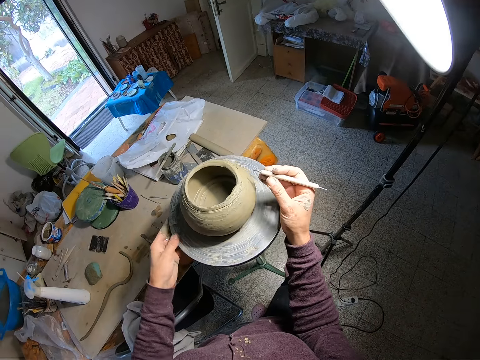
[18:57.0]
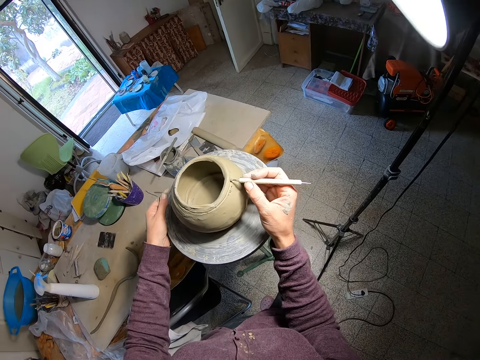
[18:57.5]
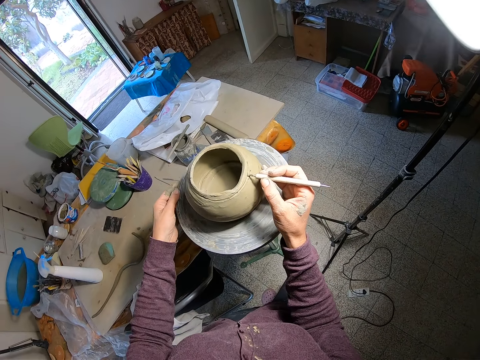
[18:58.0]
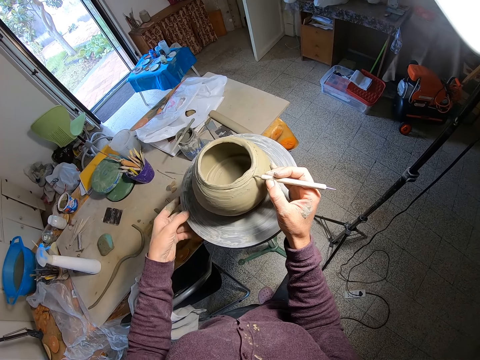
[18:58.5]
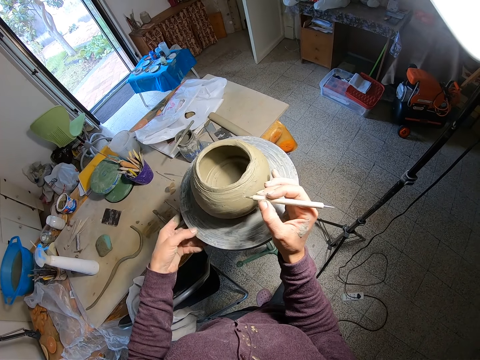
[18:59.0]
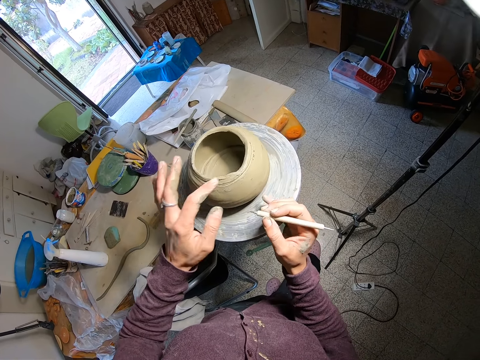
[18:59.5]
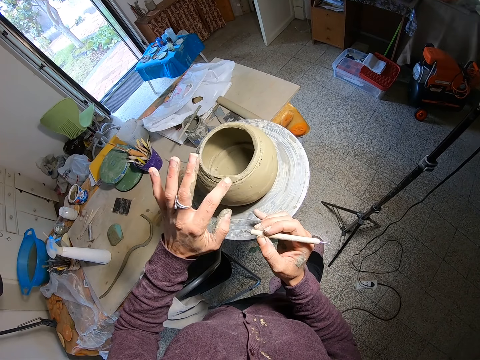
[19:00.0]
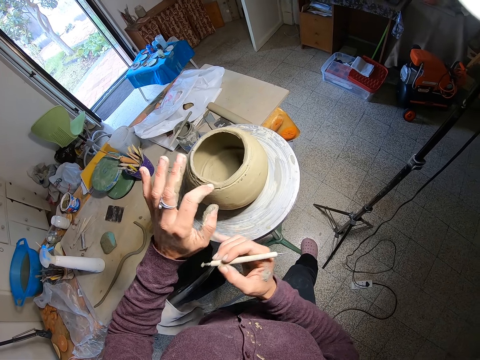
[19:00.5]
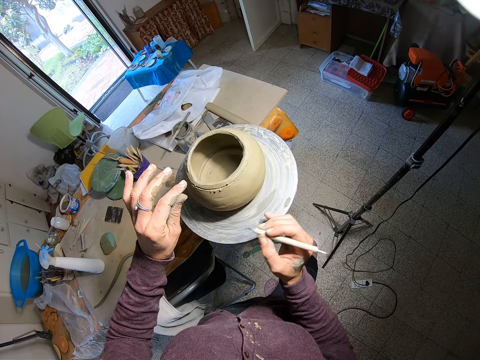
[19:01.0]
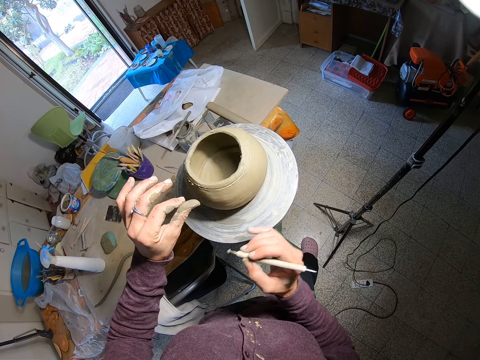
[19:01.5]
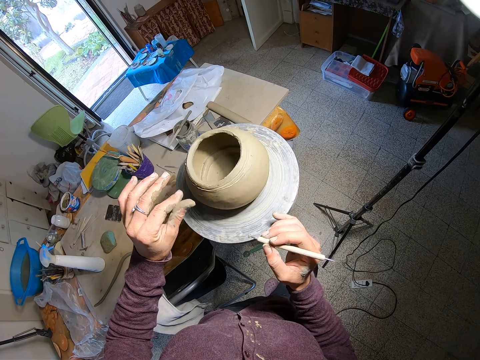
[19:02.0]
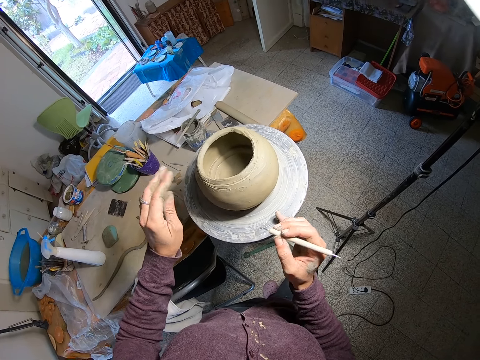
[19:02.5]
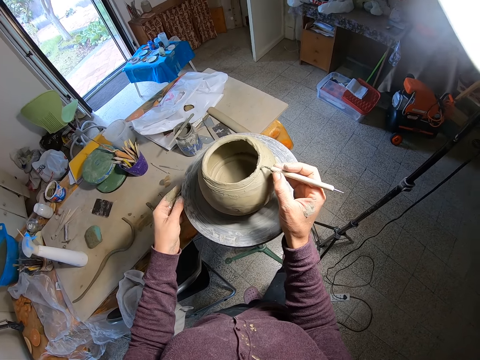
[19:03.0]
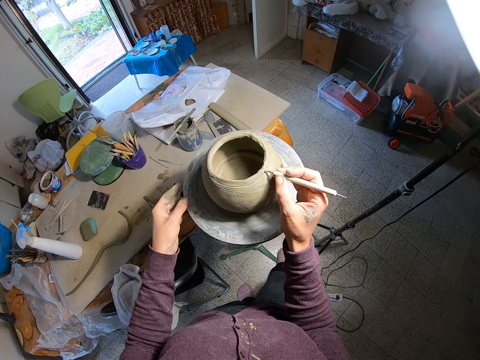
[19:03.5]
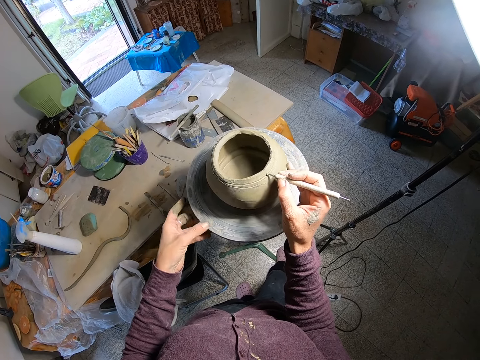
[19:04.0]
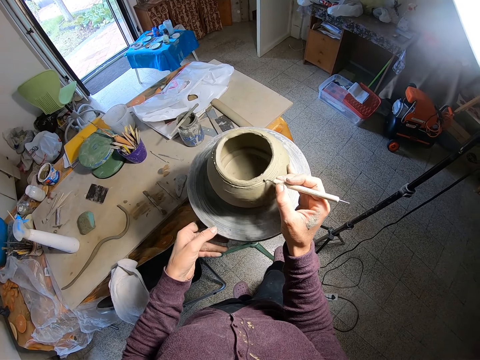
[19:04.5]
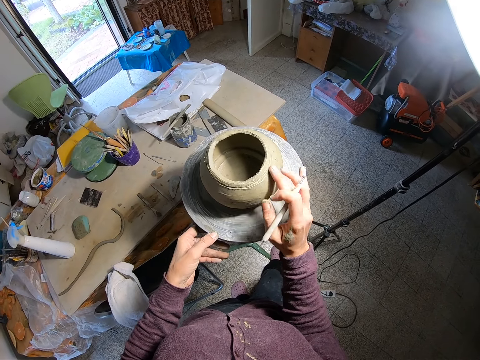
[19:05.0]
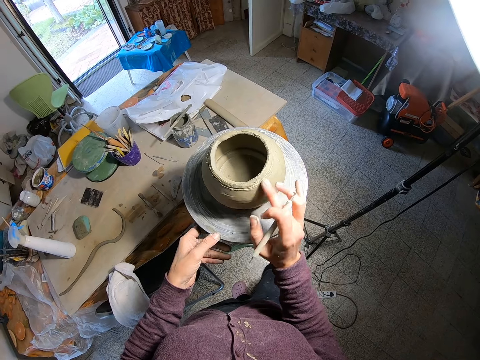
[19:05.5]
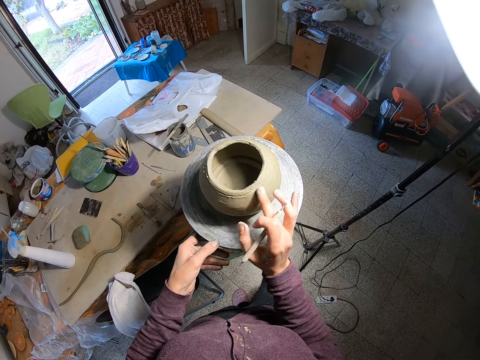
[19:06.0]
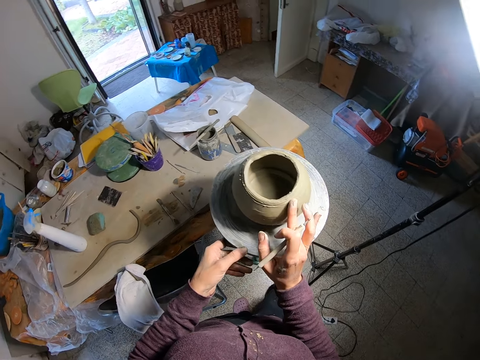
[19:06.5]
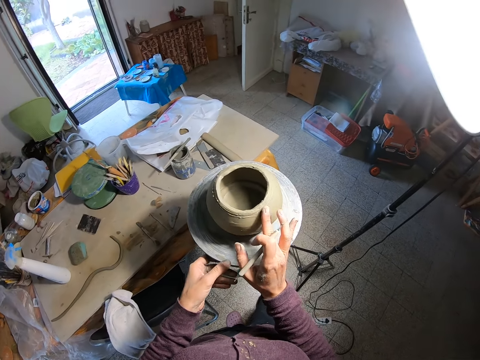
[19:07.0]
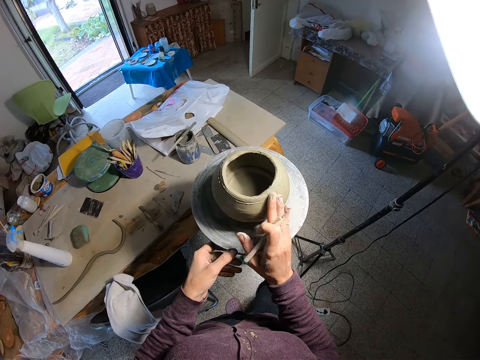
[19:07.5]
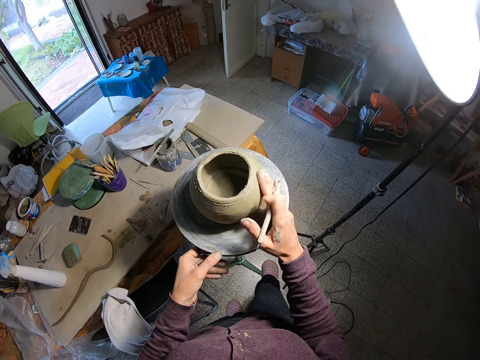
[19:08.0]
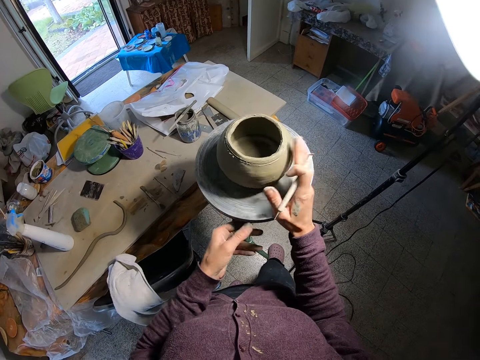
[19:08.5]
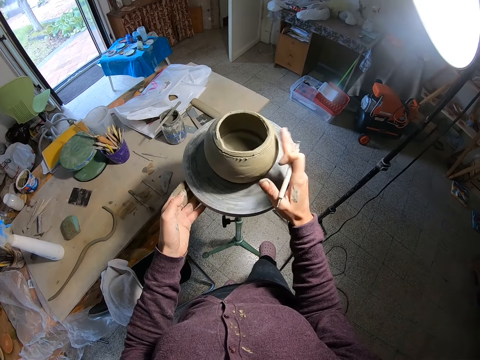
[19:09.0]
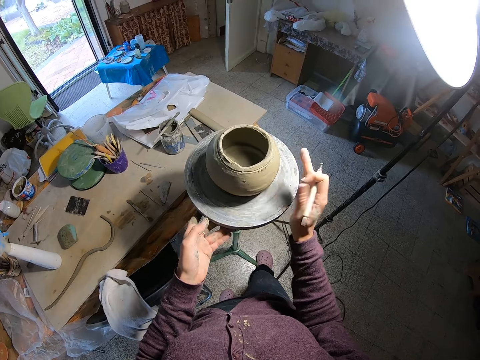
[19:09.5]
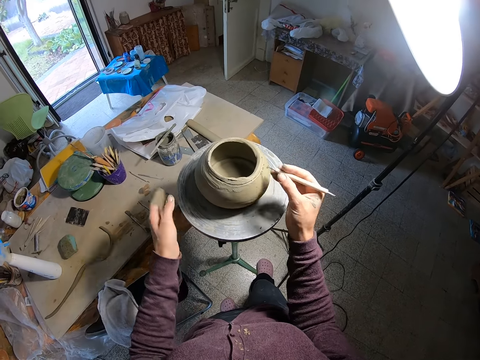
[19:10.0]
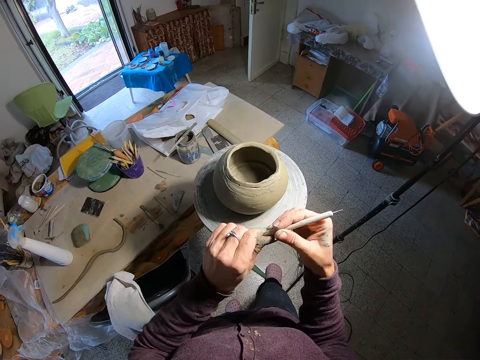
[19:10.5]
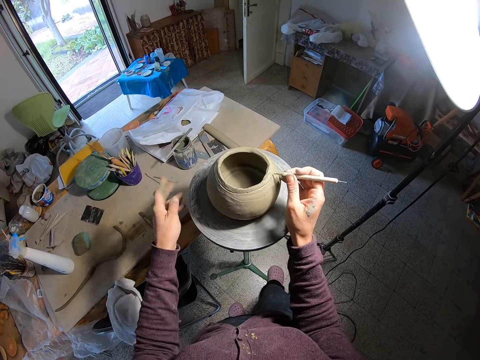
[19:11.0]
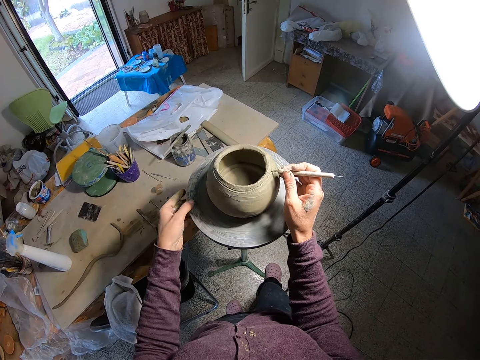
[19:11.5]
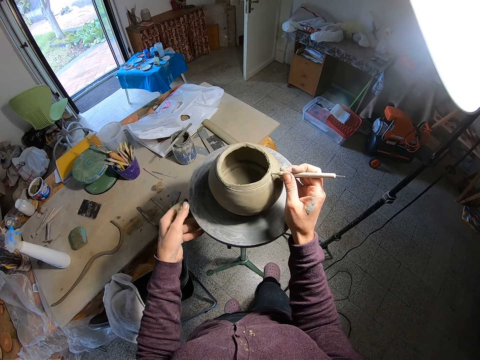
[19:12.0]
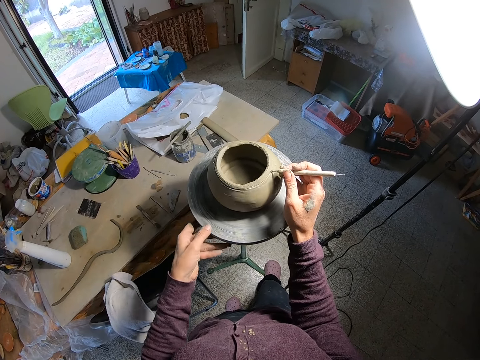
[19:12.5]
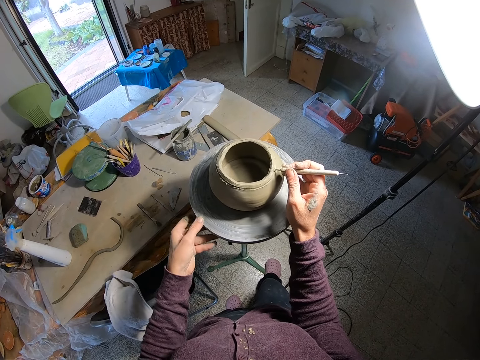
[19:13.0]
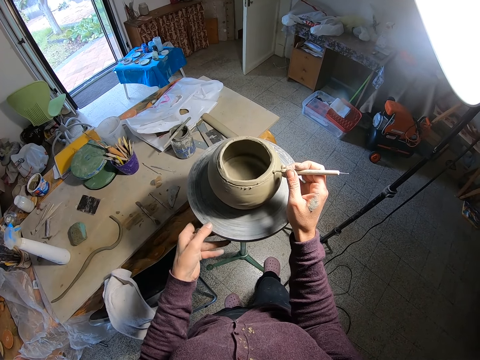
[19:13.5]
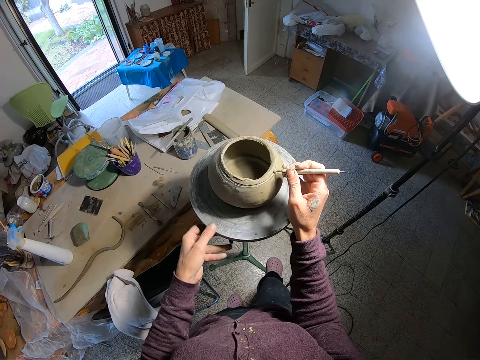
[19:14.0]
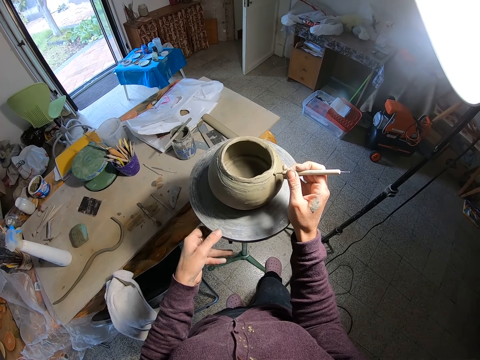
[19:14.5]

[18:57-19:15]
The camera wearer turns the pottery wheel with her left hand. She places the pottery needle on the pottery with her right hand. She decorates the pot. She turns the pottery wheel with her left hand. She smoothens the pottery on the pottery wheel with her left hand. She turns the pottery wheel with her right hand. She molds the pot. She rubs her fingers together. She holds the pottery wheel with her left hand. She places the pottery needle on the pottery with her right hand. She turns the pottery wheel with her left hand. She decorates the pot. She smoothens the pottery on the pottery wheel with her right hand. She wipes the pot with the hand. She turns the pottery wheel with her left hand. She smoothens the pottery on the pottery wheel with her right hand. She cleans the tip of the pottery with her left hand. She wipes the decoration tool with the hand. She places the pottery needle on the pottery with her right hand. She turns the pottery wheel with her left hand. She decorates the pot.

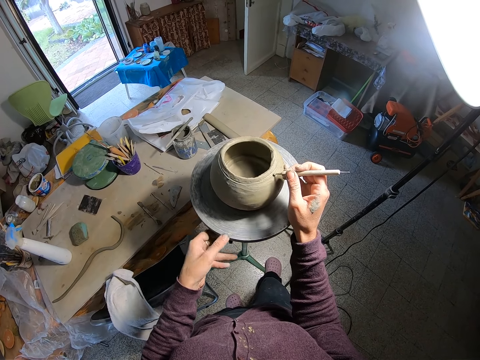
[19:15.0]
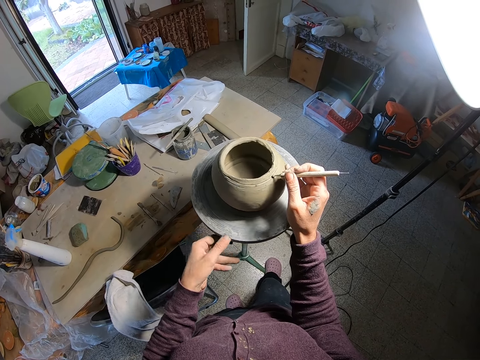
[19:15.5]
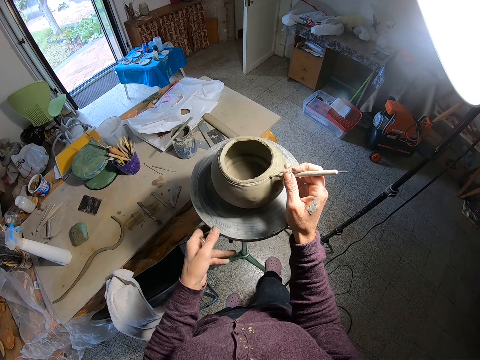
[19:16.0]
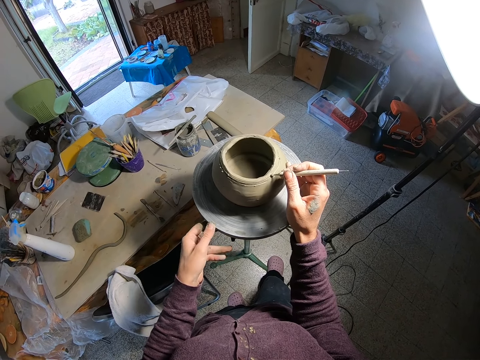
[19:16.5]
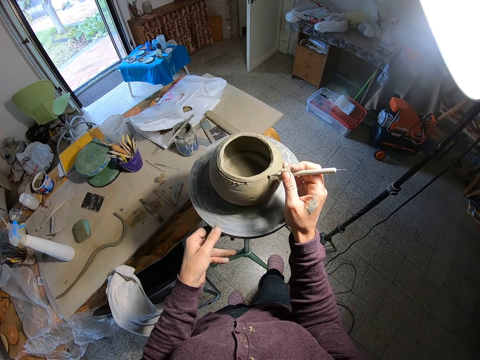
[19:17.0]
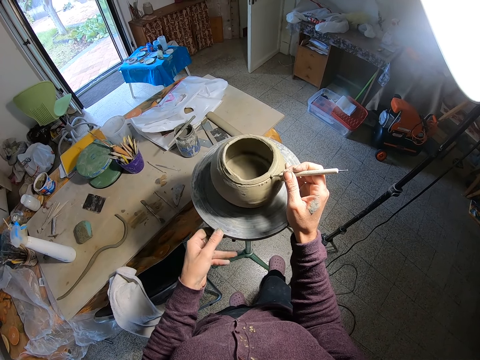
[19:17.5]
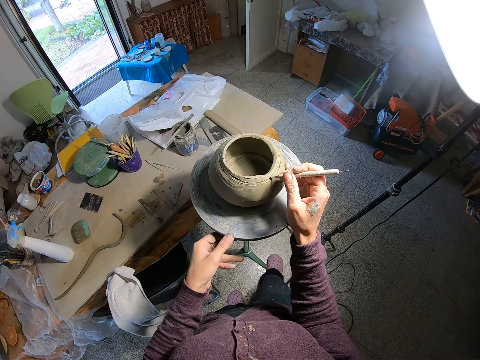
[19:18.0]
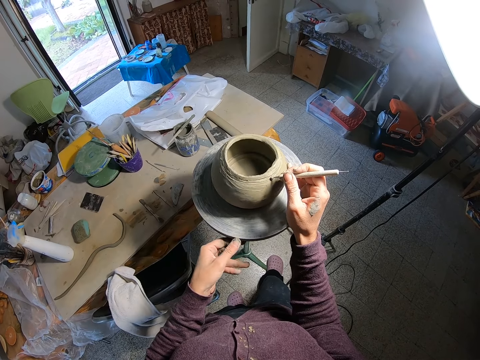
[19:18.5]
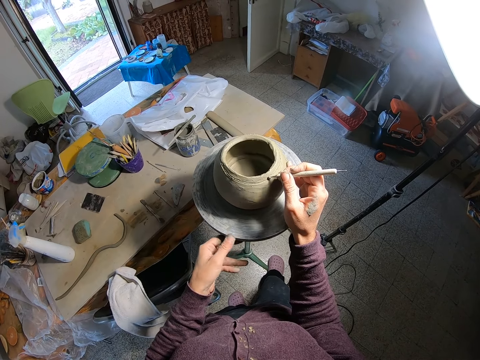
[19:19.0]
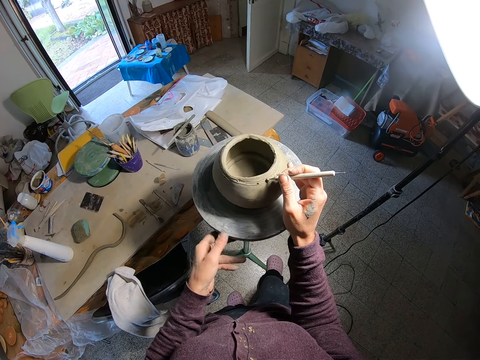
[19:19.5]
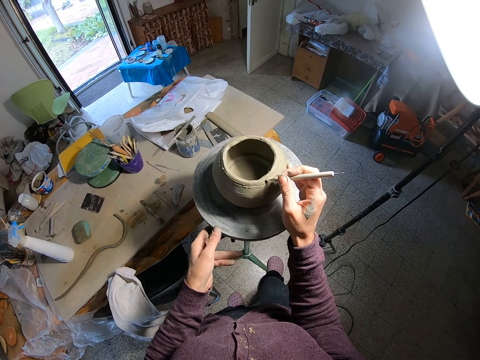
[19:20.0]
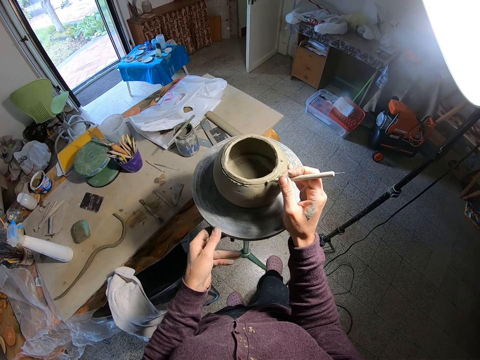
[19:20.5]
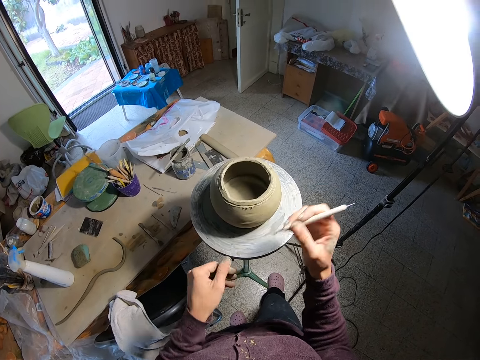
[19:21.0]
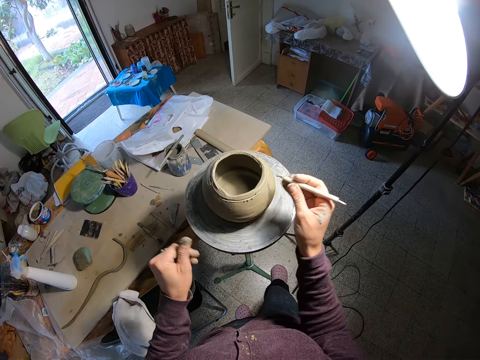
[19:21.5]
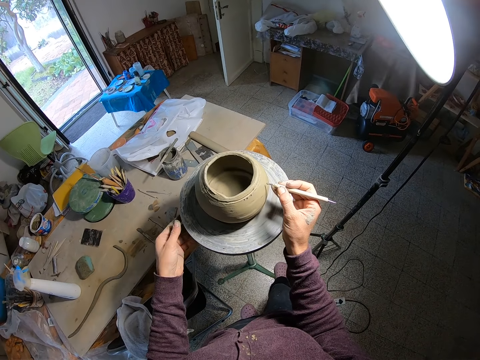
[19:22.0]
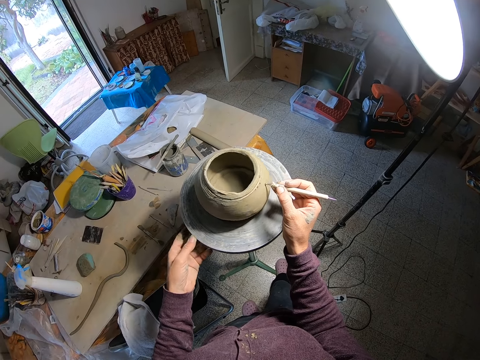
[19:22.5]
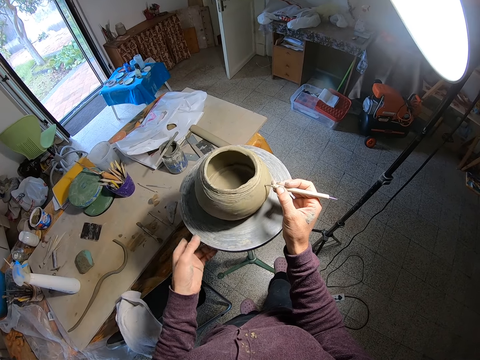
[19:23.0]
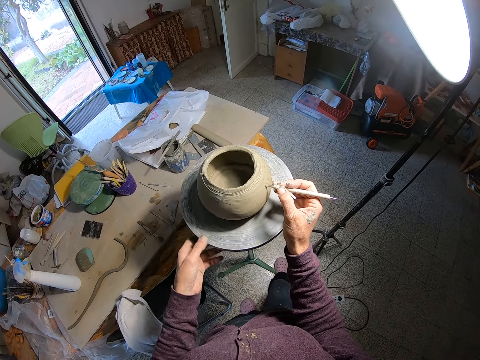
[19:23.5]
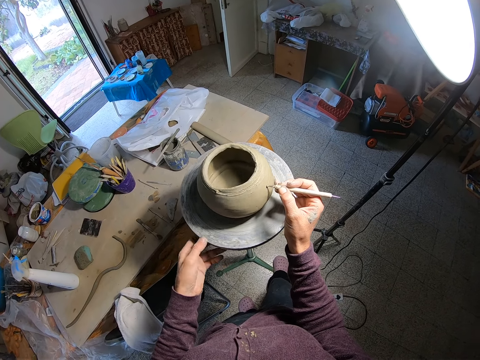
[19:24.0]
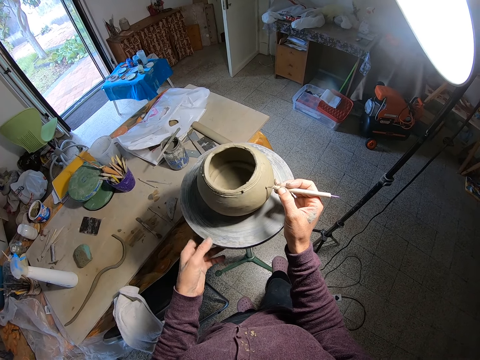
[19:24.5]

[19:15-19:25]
The camera wearer cleans the tip of the pottery needle with her left hand. She places the pottery needle on the pottery with her right hand. She turns the pottery wheel with her left hand. She decorates the pot.
